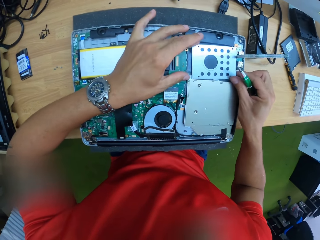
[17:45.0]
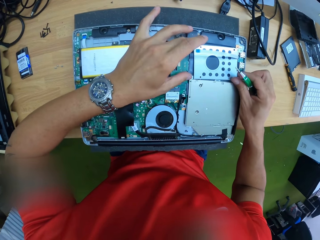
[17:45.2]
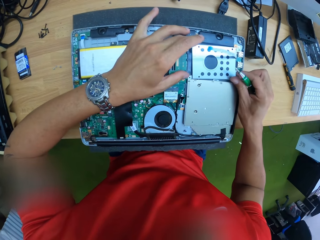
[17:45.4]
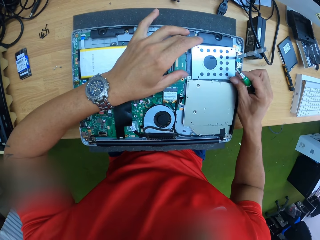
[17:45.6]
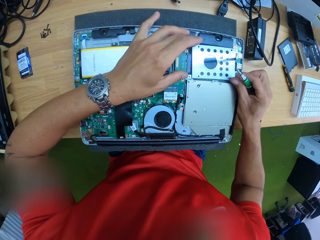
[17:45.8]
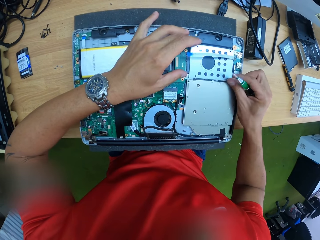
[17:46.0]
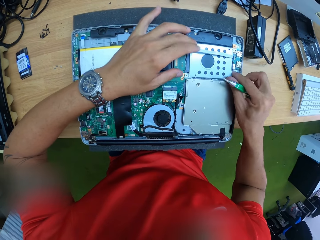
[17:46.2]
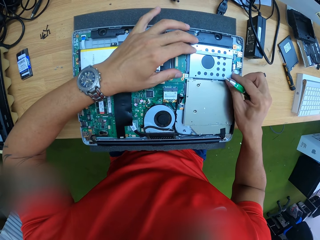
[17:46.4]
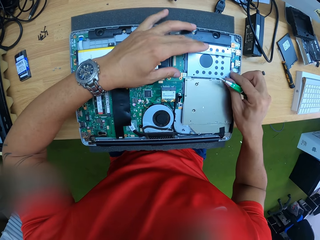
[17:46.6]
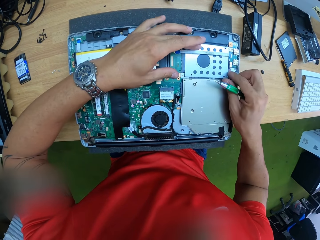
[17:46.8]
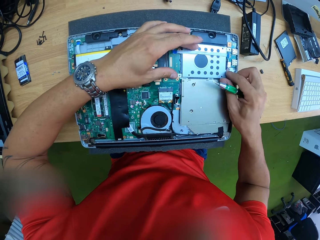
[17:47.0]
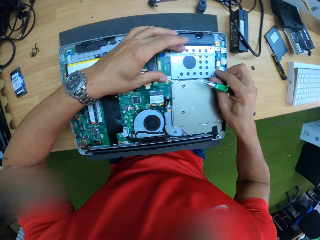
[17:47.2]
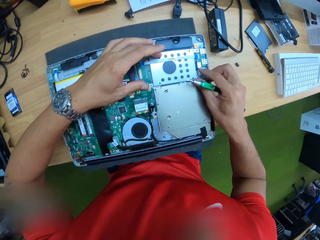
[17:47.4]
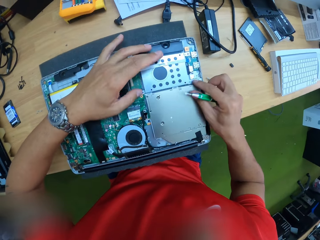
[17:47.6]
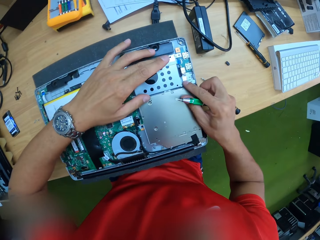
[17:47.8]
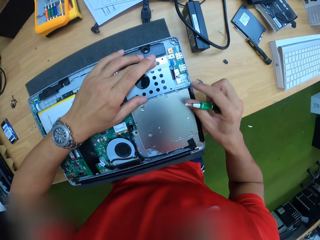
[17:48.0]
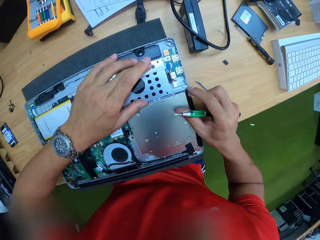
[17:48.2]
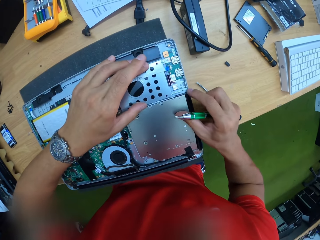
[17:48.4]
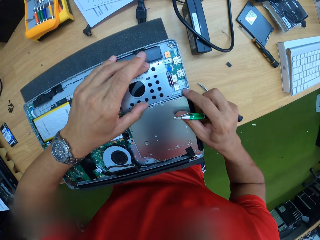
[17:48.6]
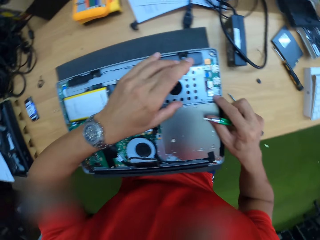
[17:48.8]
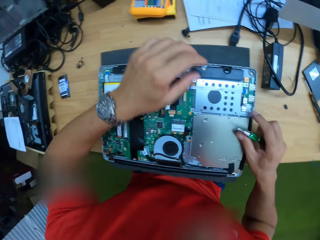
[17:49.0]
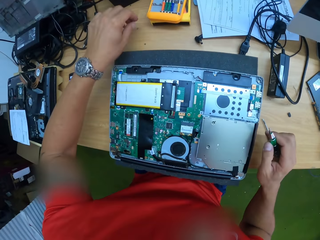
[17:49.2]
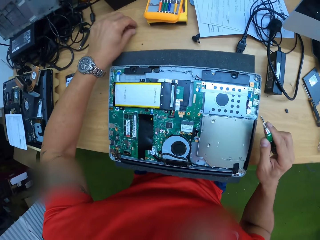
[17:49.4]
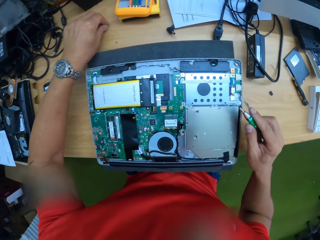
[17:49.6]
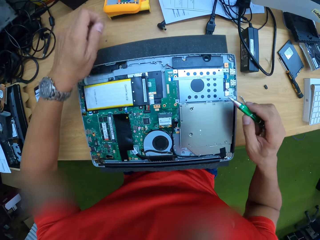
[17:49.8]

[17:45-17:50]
The camera wearer picks up a screw from the work bench with his left hand.

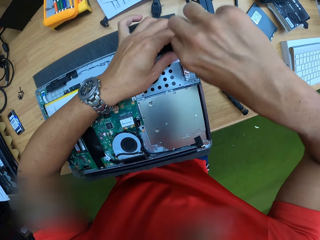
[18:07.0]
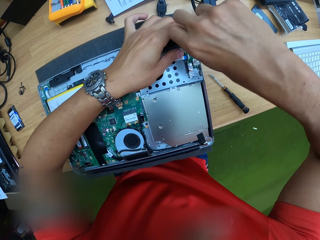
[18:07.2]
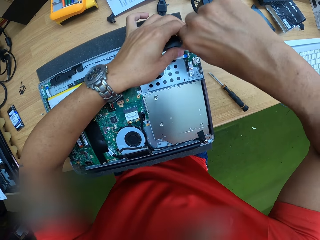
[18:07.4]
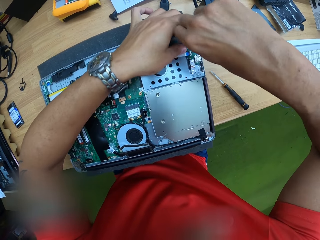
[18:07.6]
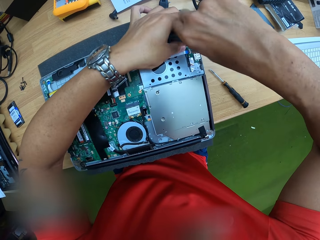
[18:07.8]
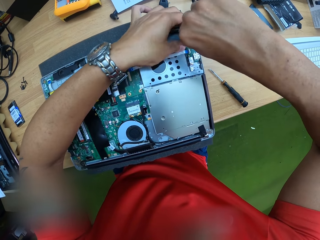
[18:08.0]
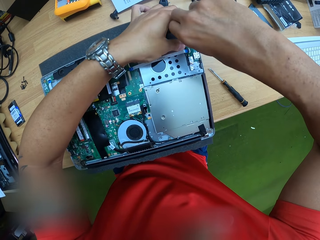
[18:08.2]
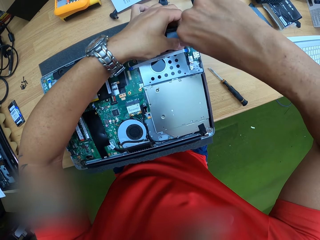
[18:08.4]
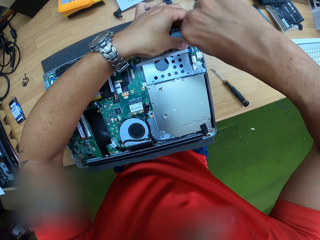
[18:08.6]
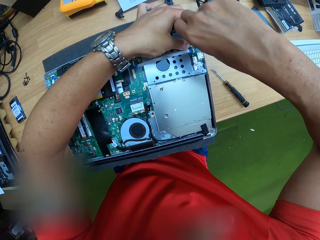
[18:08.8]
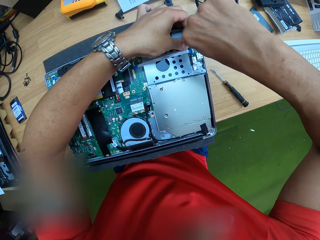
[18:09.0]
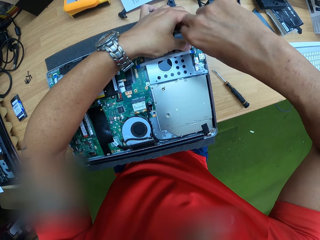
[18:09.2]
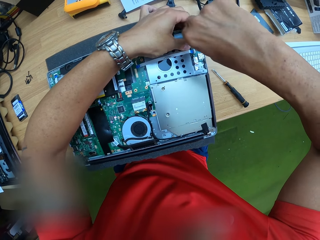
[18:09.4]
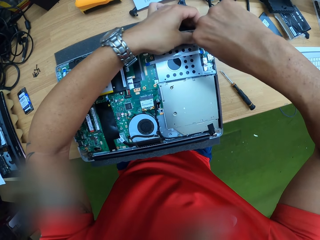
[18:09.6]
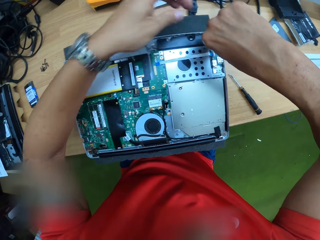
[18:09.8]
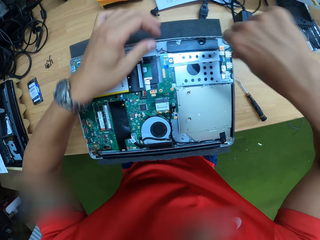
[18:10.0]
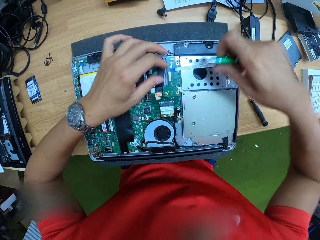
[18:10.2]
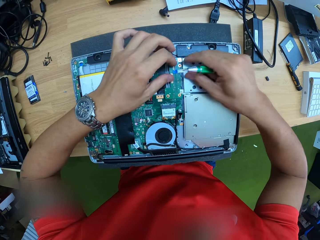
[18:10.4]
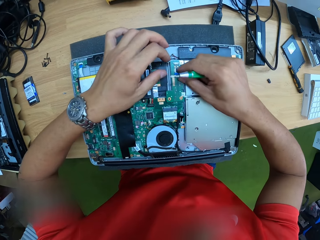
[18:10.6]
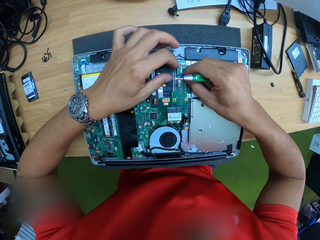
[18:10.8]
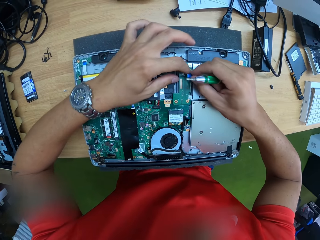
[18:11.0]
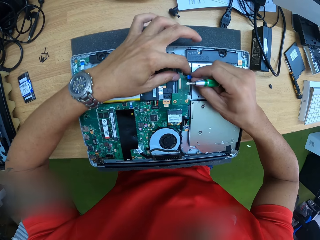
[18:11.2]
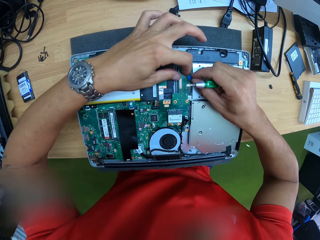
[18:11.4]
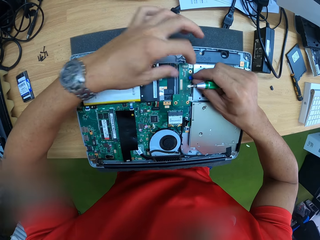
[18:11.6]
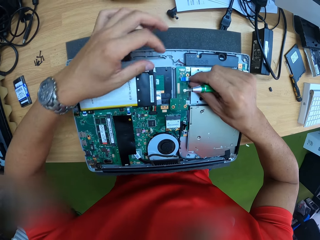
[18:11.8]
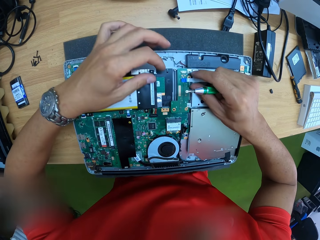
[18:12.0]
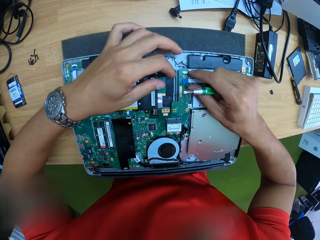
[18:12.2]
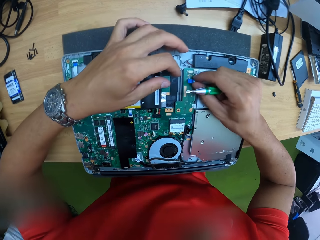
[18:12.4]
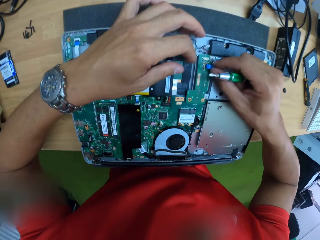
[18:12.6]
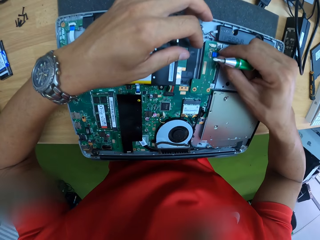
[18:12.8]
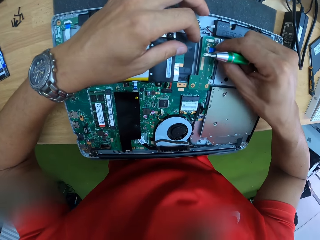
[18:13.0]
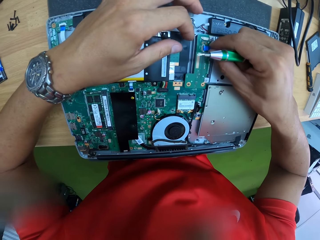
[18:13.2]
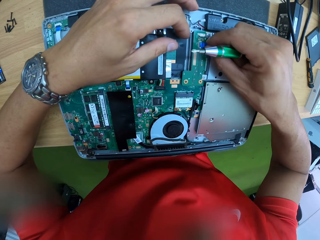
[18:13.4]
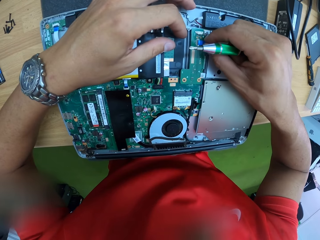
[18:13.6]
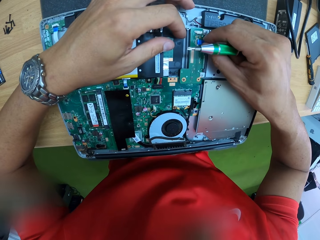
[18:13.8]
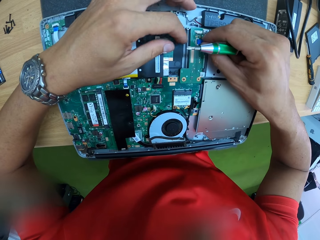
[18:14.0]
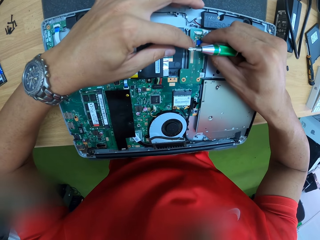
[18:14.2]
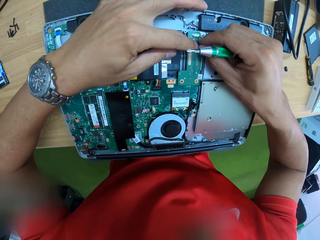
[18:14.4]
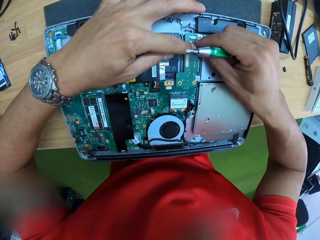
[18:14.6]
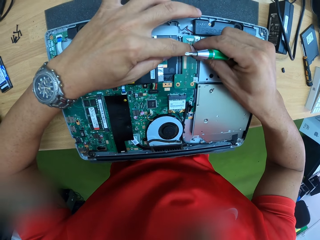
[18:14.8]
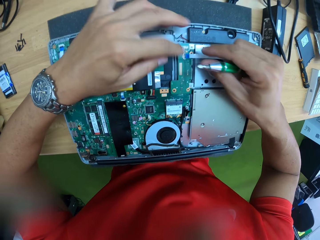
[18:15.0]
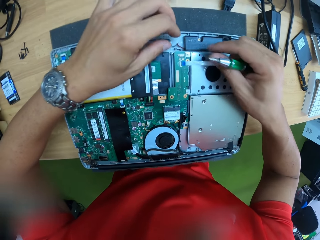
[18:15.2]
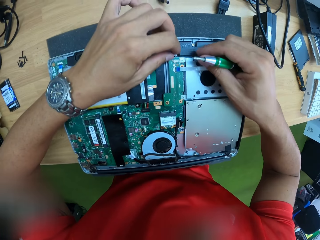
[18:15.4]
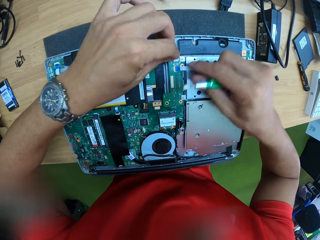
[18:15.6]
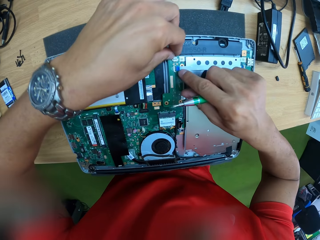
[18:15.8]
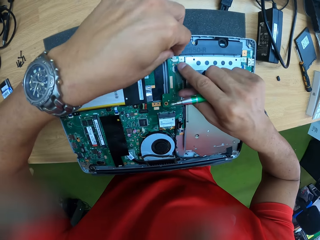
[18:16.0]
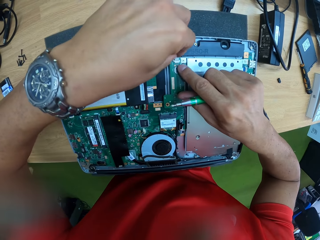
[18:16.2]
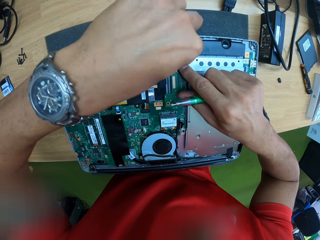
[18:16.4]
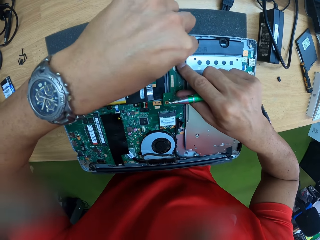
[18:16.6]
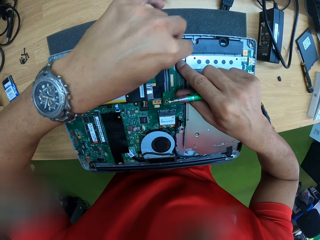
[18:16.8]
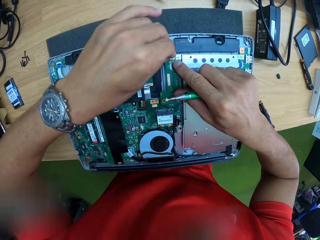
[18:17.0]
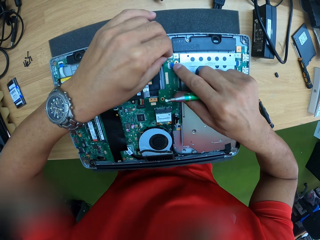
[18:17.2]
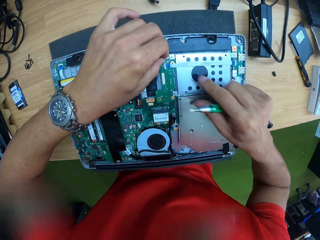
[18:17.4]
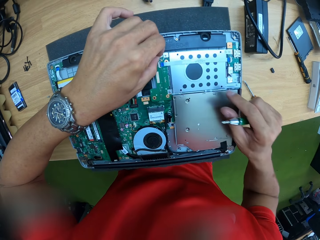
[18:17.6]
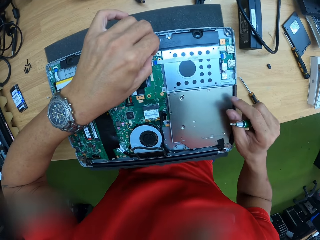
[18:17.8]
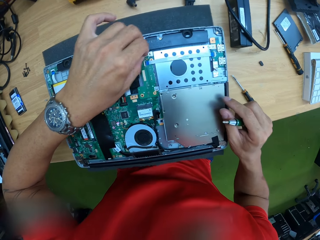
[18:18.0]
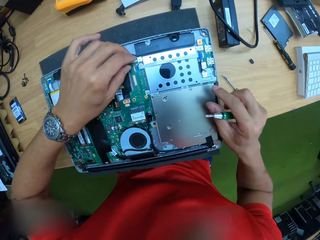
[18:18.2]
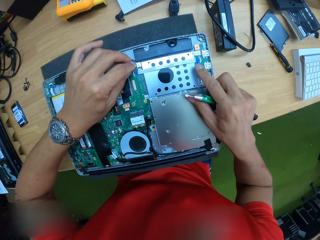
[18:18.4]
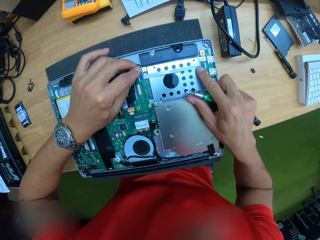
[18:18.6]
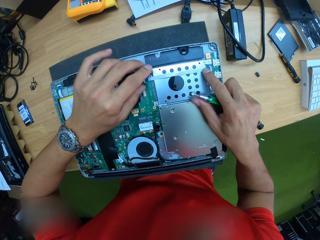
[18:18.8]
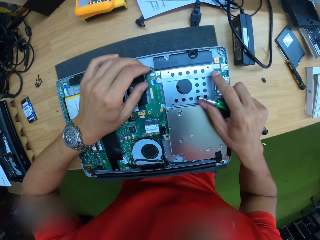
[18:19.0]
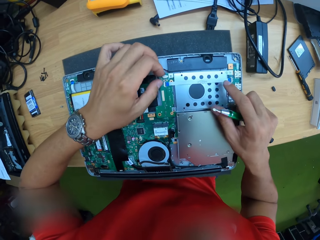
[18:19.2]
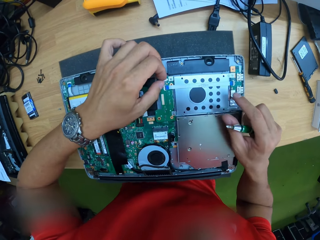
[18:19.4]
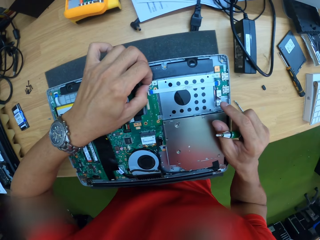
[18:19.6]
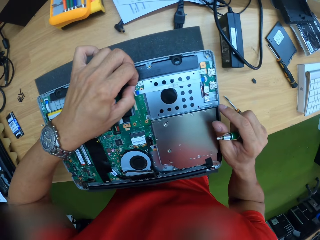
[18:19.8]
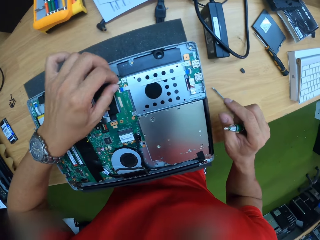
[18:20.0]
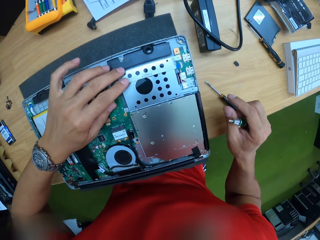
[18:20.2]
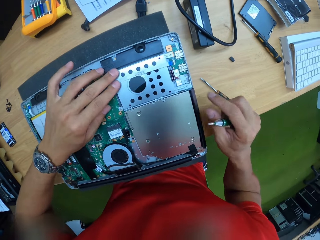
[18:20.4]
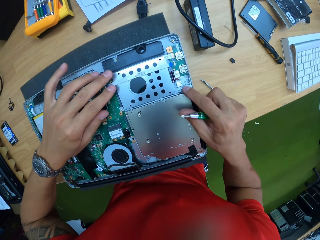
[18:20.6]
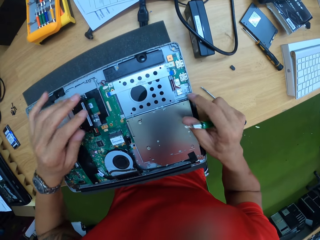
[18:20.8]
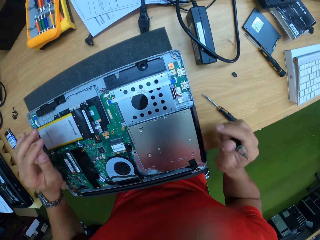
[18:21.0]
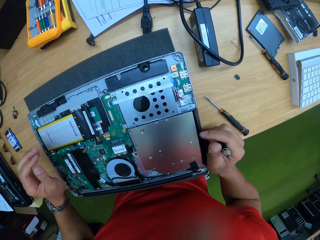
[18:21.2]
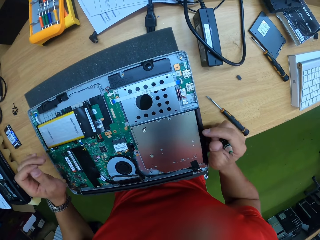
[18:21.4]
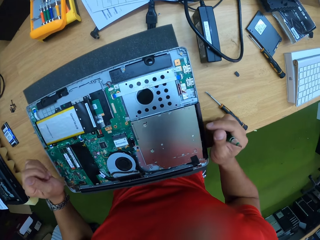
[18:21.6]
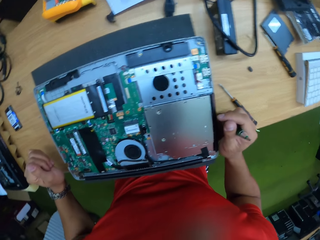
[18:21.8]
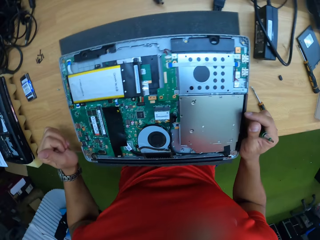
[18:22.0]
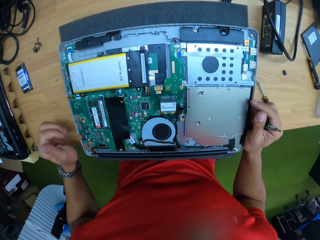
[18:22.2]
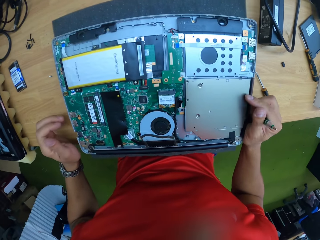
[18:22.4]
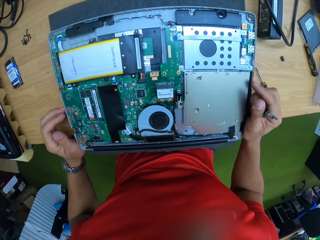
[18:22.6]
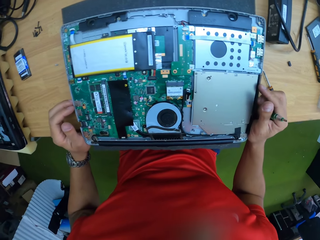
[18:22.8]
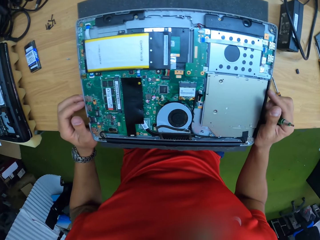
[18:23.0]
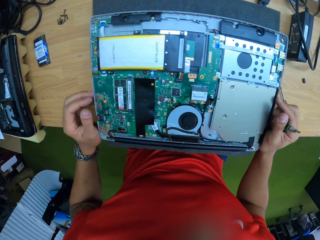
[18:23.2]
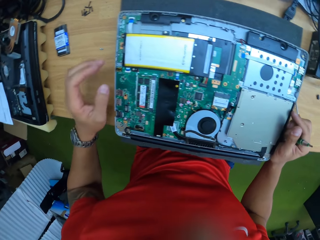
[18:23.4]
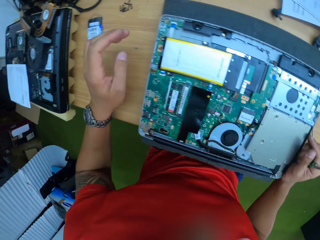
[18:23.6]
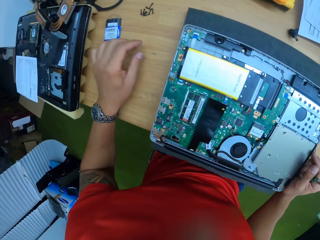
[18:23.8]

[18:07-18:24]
The camera wearer connects the cable of the hard drive to the motherboard with both hands. He looks at the machine.
